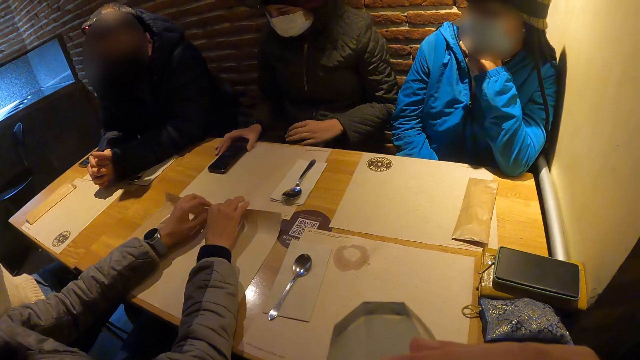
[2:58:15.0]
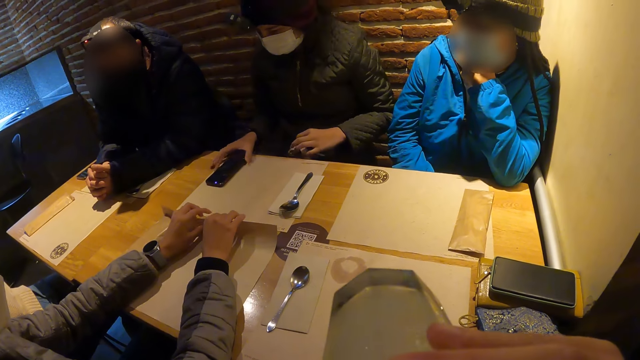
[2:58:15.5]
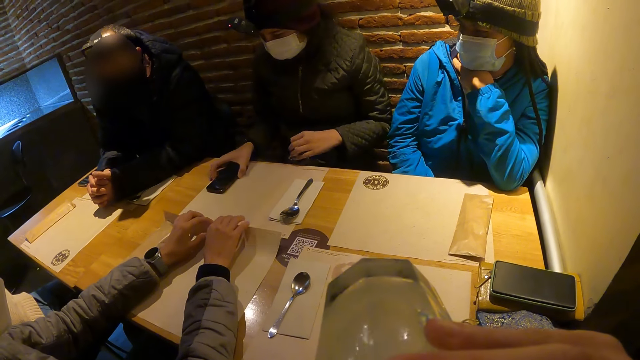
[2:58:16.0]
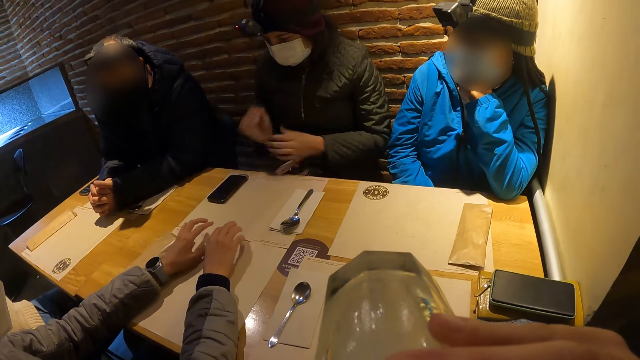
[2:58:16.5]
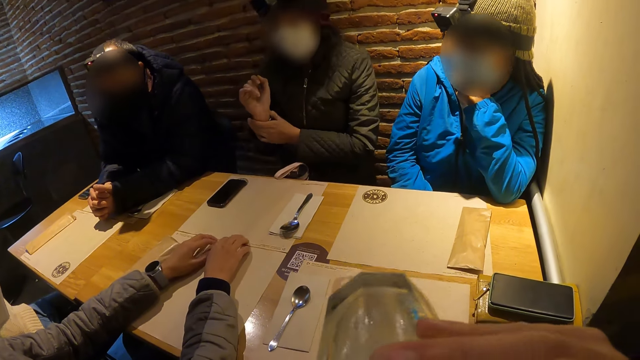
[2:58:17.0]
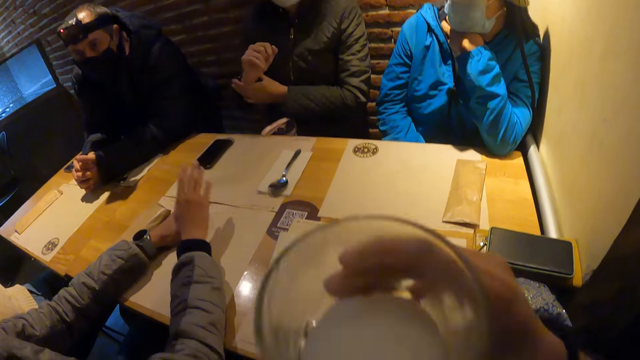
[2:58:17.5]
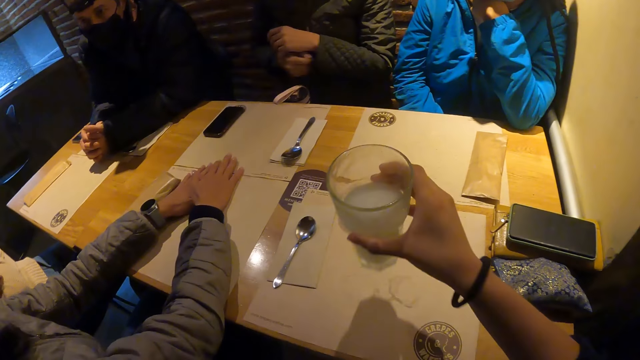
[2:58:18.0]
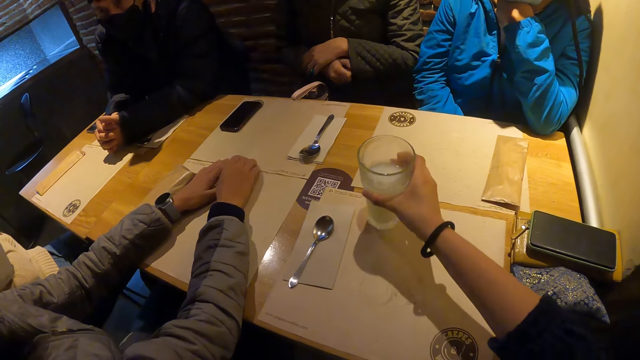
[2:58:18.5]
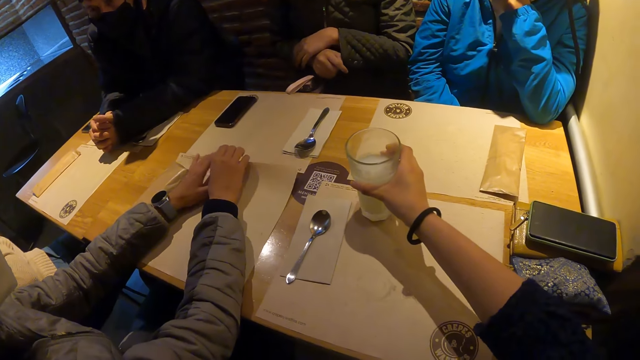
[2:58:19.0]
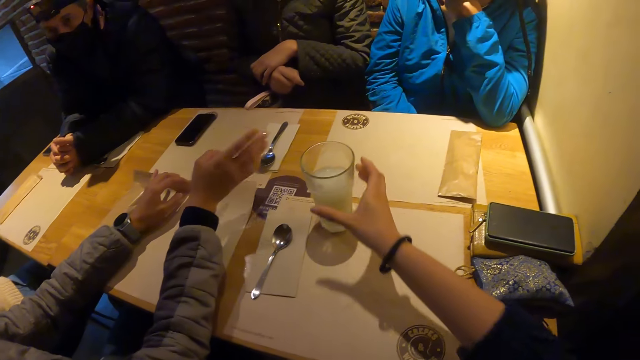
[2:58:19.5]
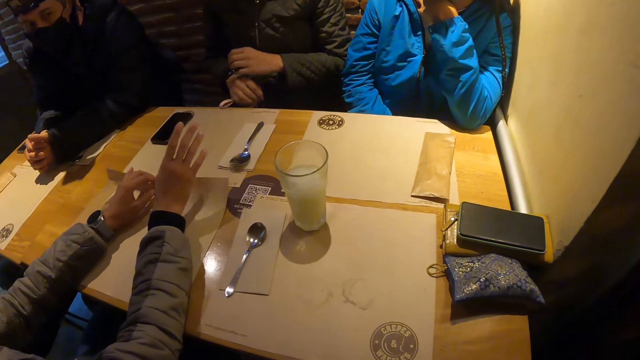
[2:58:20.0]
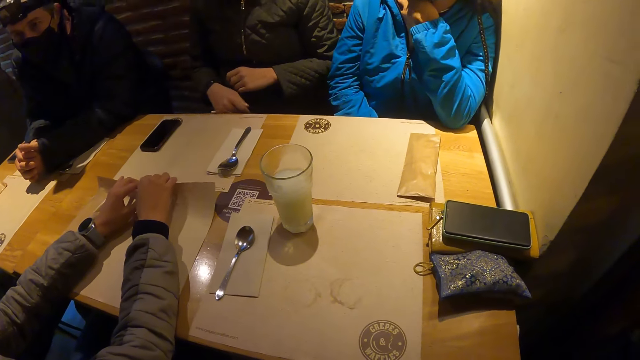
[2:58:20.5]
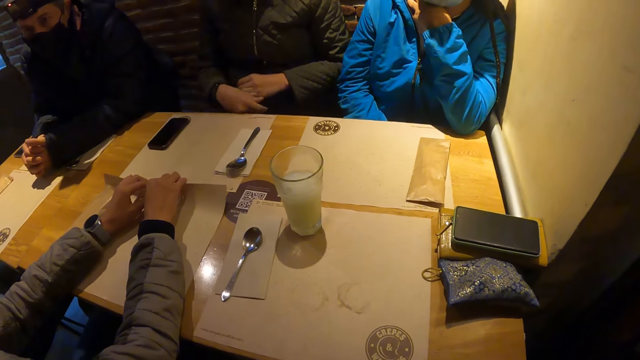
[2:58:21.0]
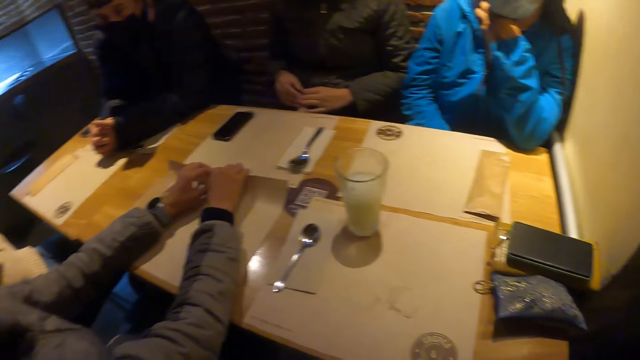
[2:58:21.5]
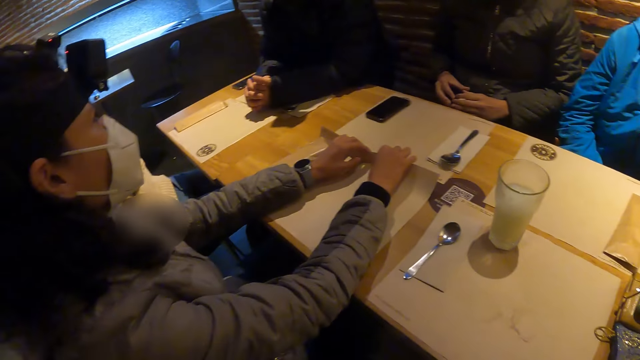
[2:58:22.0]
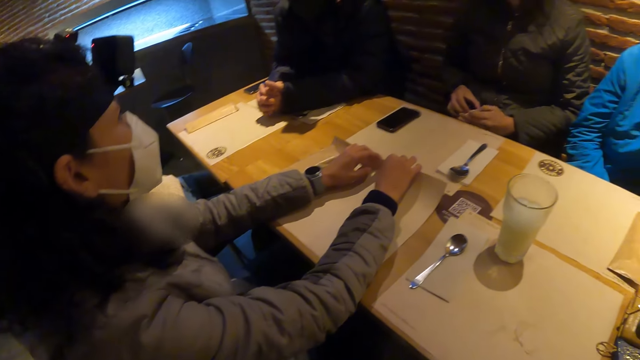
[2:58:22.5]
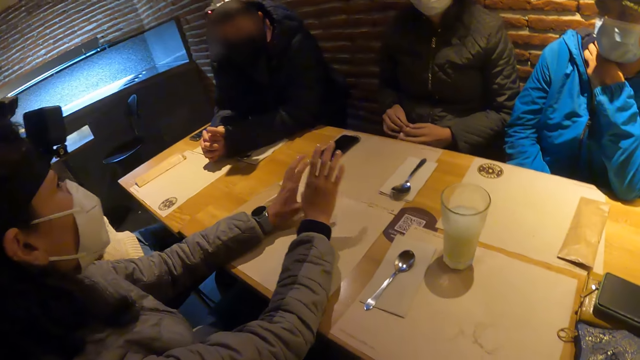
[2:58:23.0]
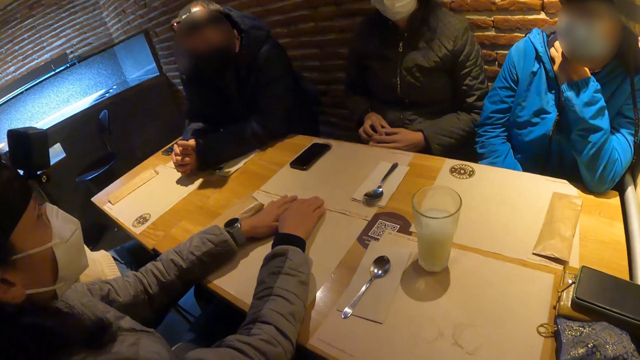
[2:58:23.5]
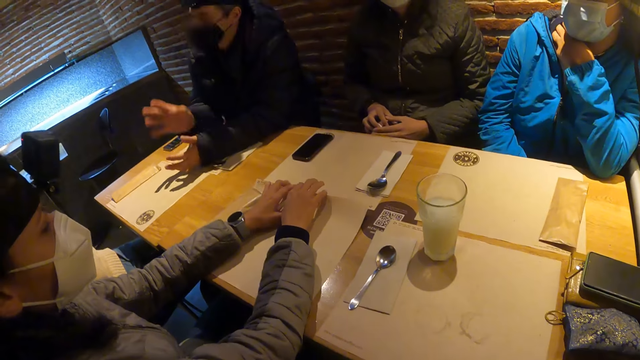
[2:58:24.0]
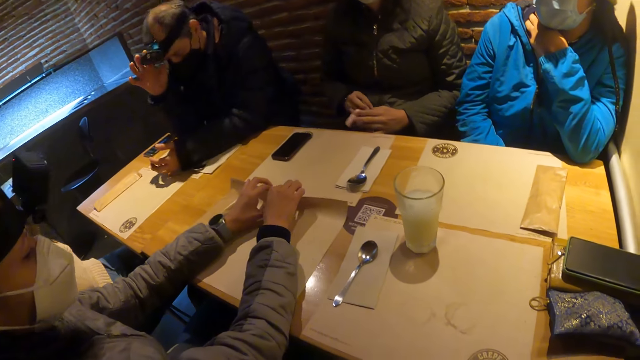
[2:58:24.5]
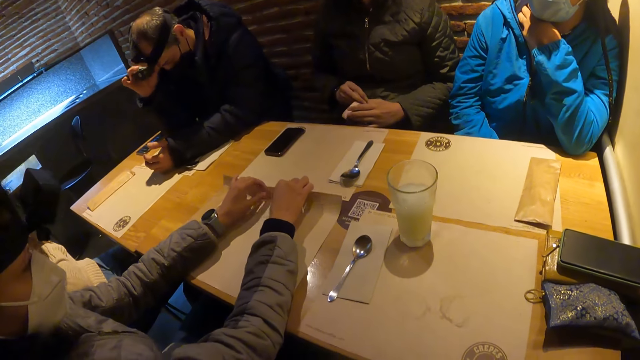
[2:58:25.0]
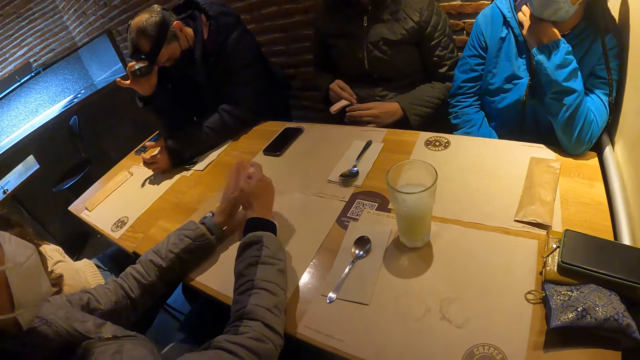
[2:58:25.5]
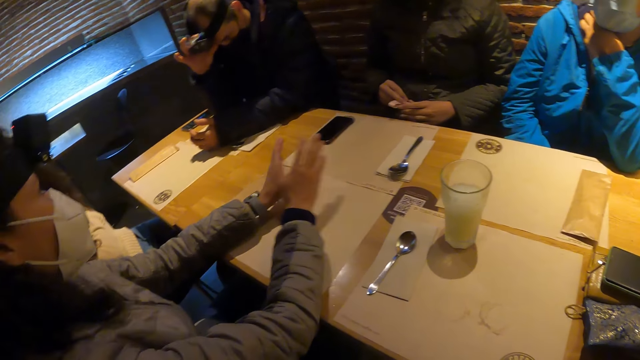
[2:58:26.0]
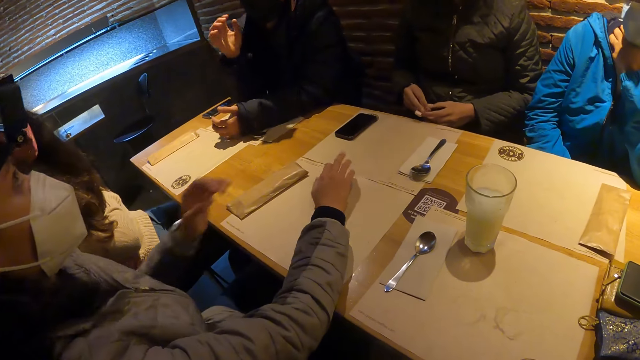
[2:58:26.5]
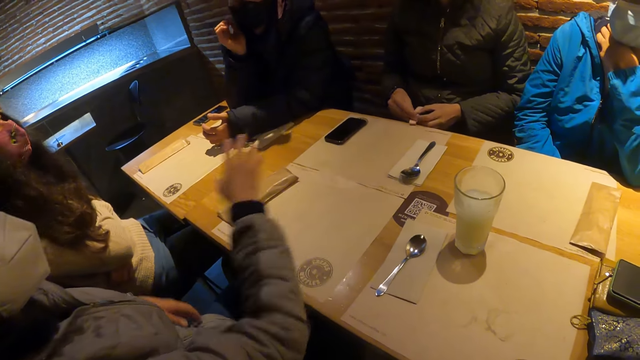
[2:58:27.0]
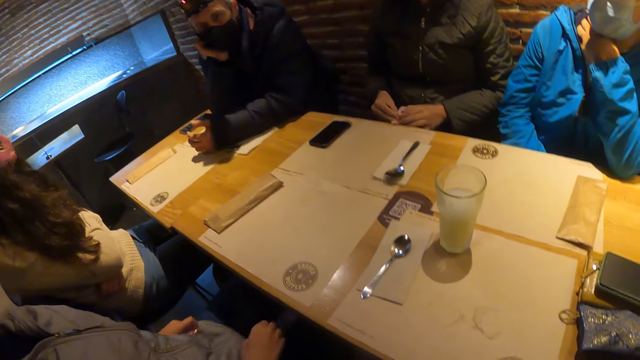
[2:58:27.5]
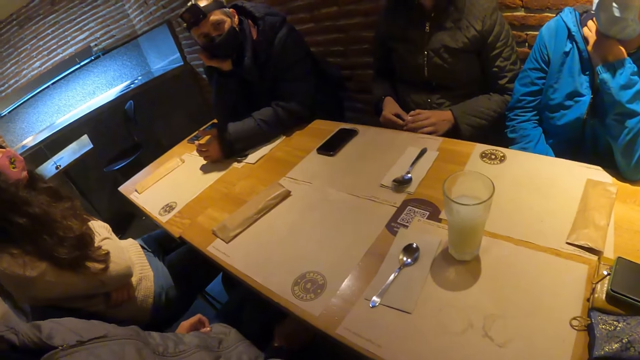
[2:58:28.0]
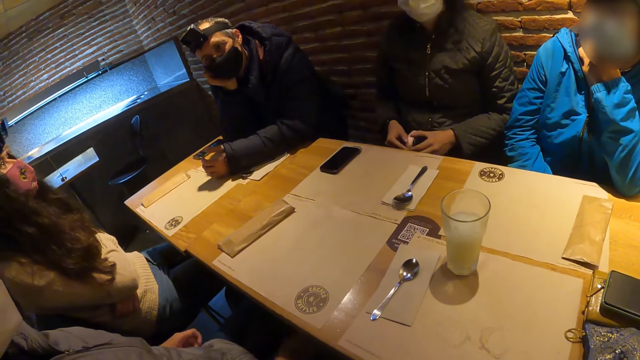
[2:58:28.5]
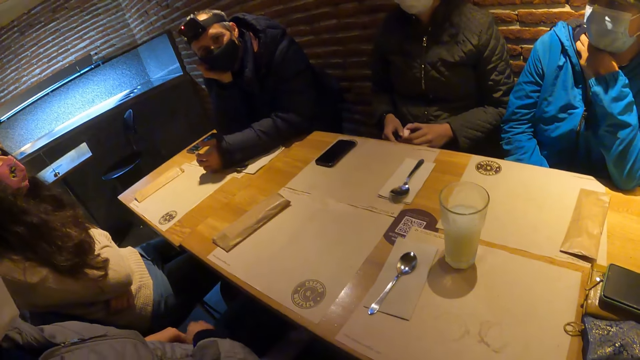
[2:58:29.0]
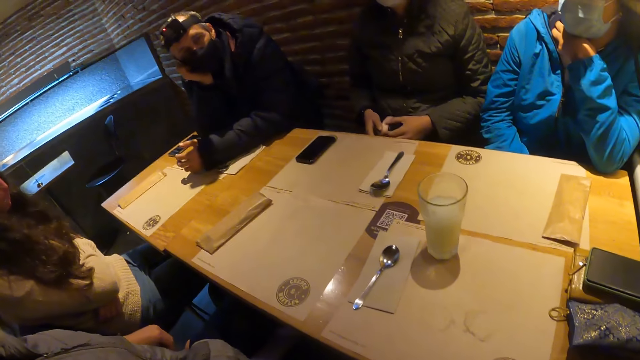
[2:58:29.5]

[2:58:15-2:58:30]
The camera wearer drinks the porridge. A lady touches the smart phone. The camera wearer drops the glass cup on the table with her right hand. The woman lifts the table mat on the table with both hands and interacts with another woman. The camera wearer stares around. The first woman lifts the table mat on the table with both hands. The man adjusts the camera on his head with his right hand. He grabs the camera with his right hand. The man looks at a person.

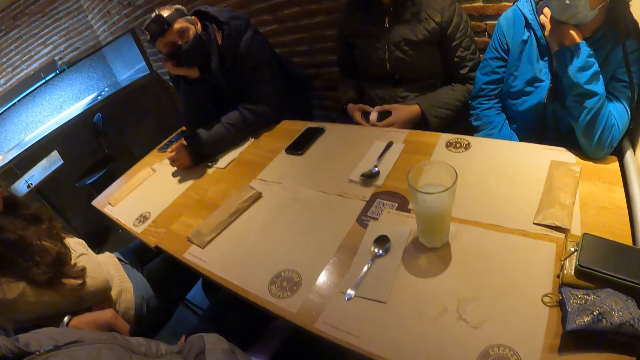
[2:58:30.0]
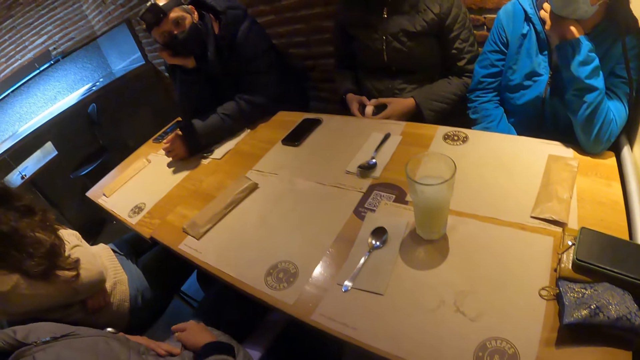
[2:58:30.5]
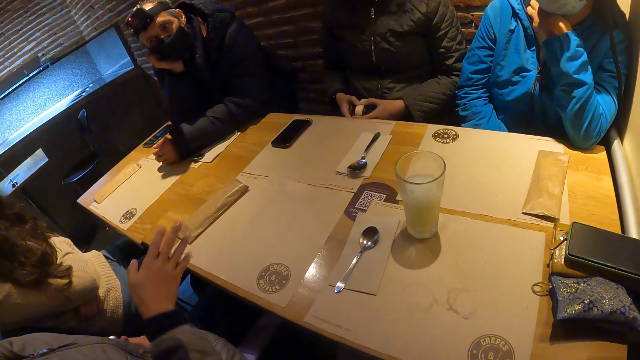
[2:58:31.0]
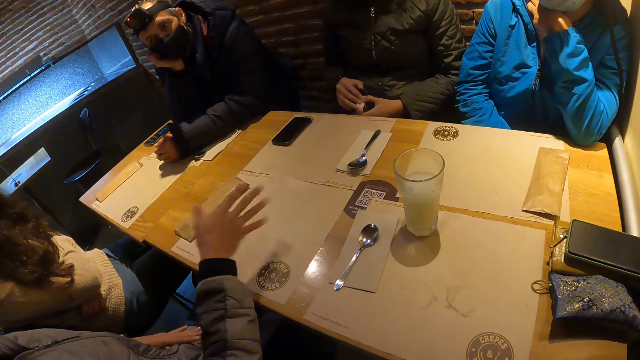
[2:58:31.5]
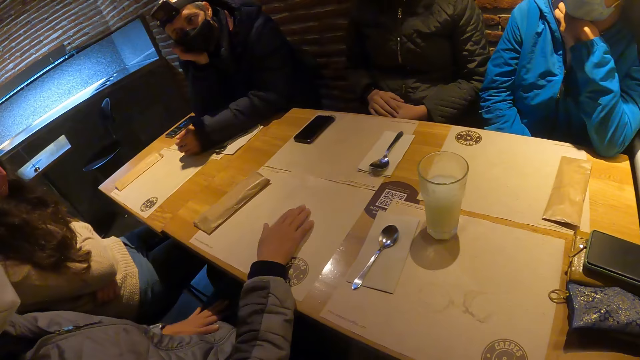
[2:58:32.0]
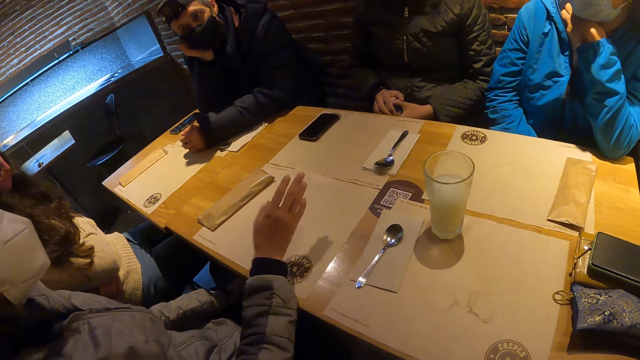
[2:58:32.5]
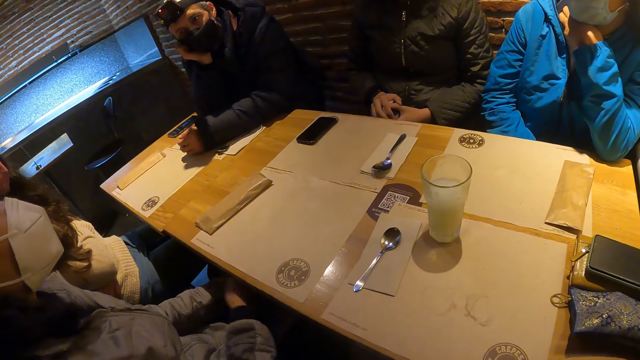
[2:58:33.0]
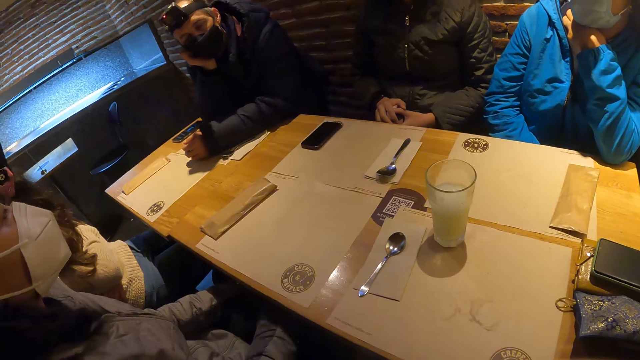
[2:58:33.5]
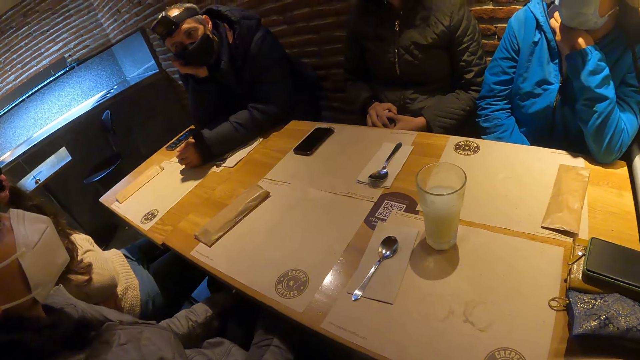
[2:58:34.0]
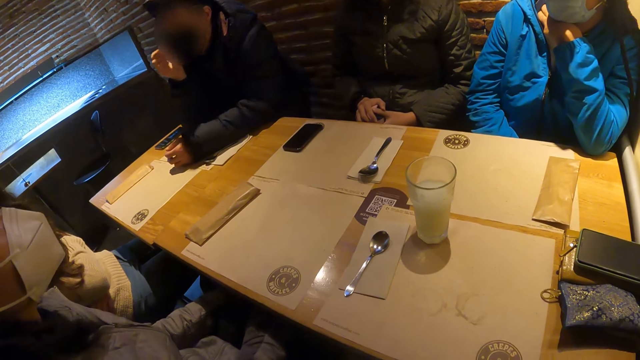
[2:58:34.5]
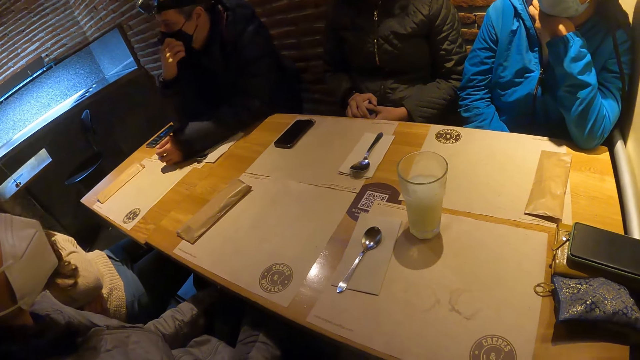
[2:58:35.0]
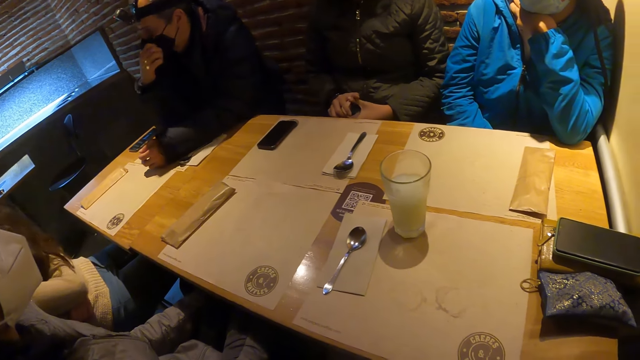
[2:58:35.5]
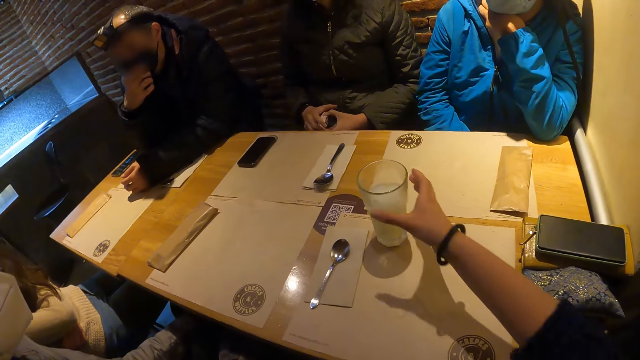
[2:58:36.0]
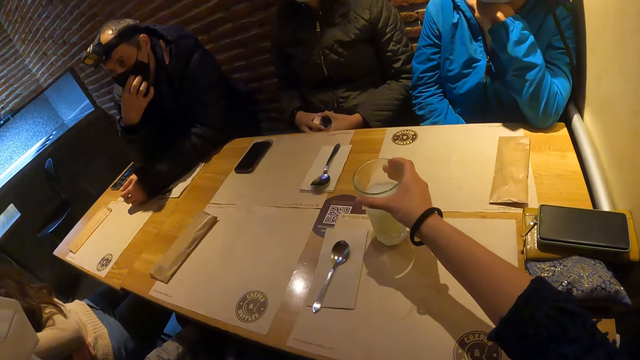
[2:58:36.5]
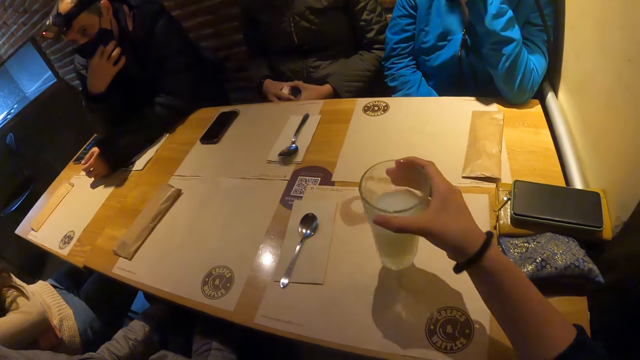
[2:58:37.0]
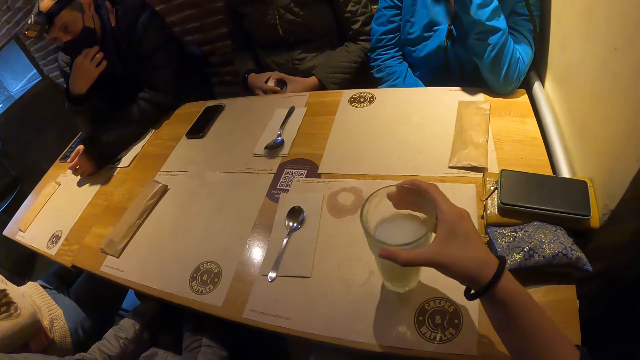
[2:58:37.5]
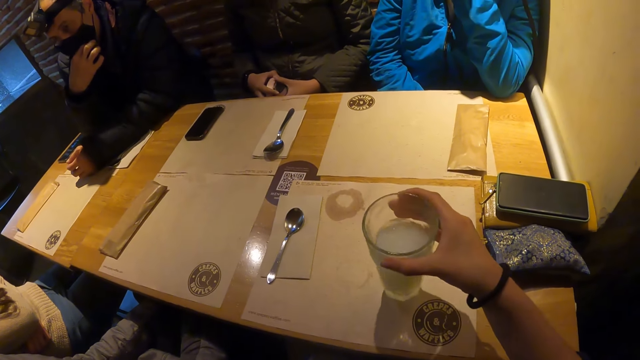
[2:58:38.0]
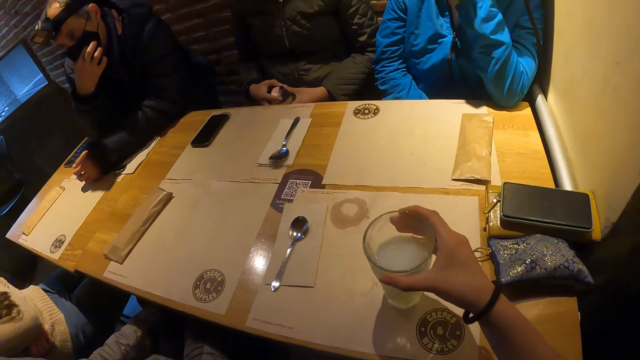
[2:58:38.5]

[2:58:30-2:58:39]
A person waves a hand up, puts a hand on the table and waves a hand up. A man grabs the face mask with the right hand. The camera wearer picks up the glass cup from the table with her right hand. She shakes the lemonade in the glass cup with her right hand.
